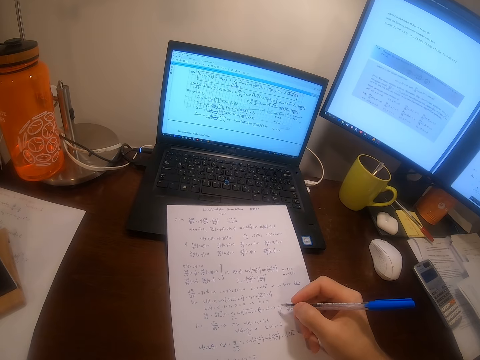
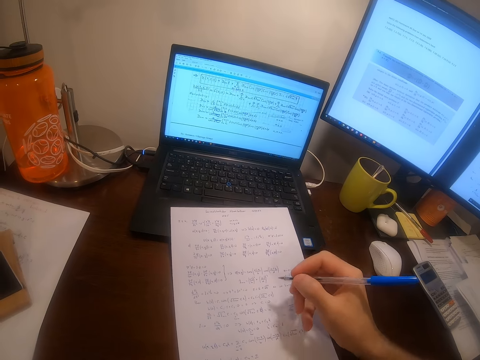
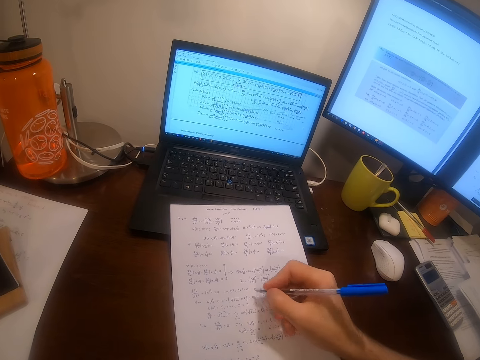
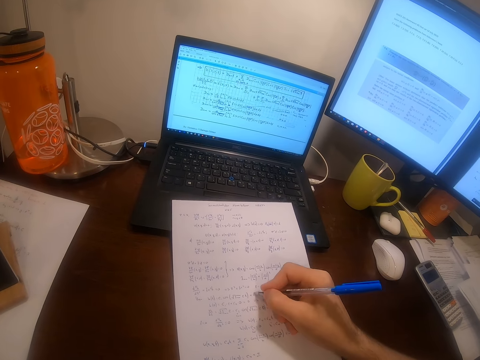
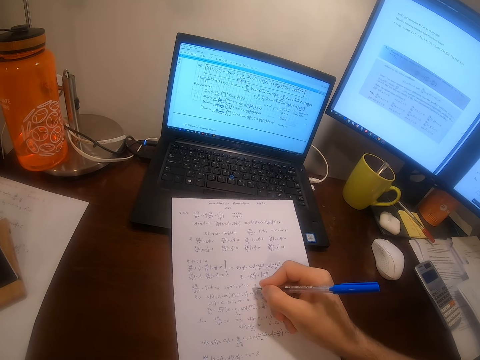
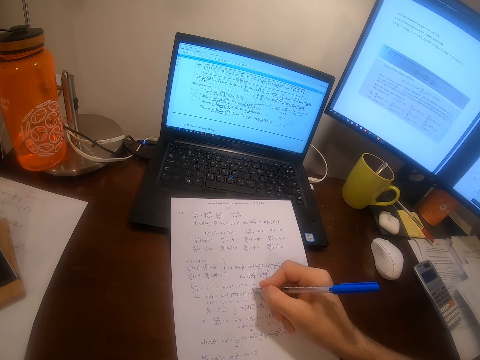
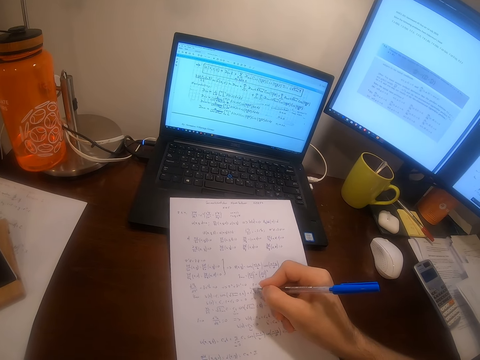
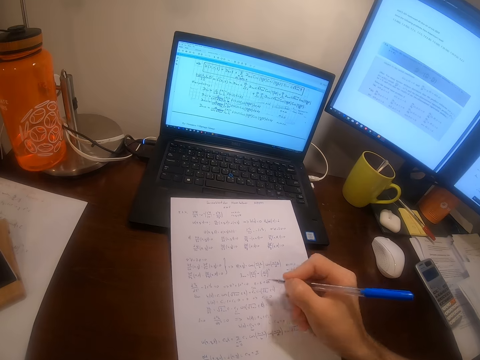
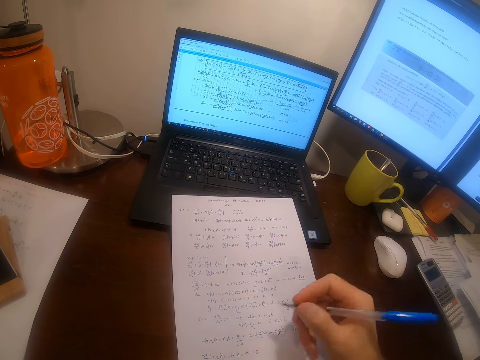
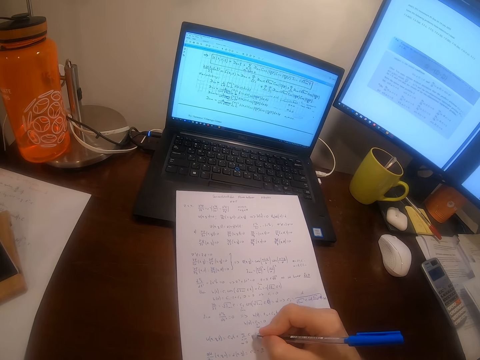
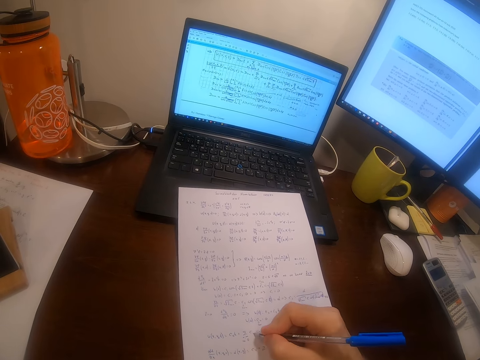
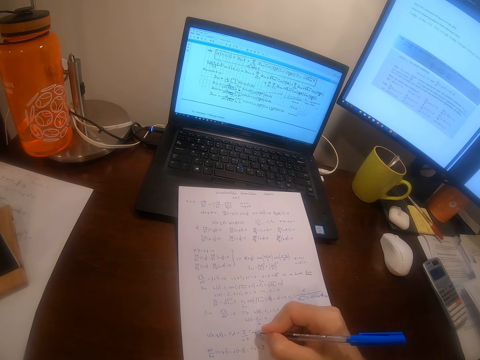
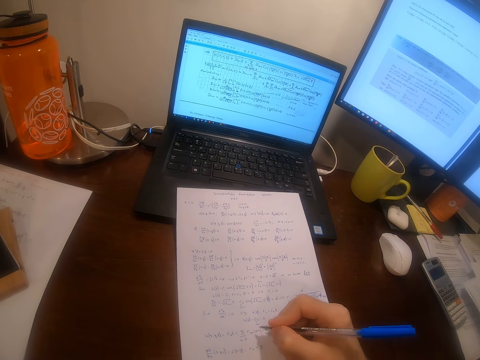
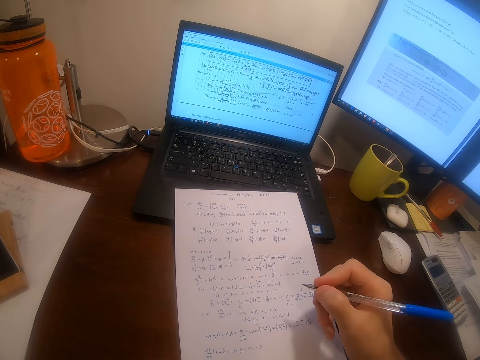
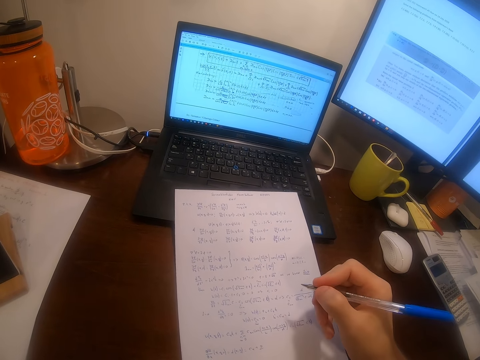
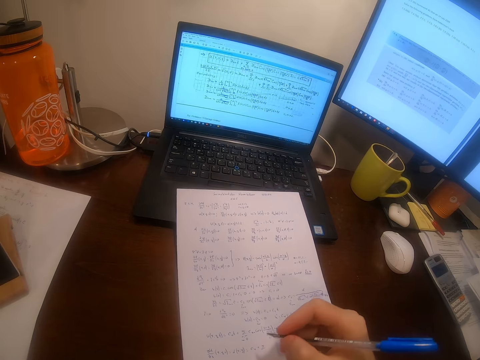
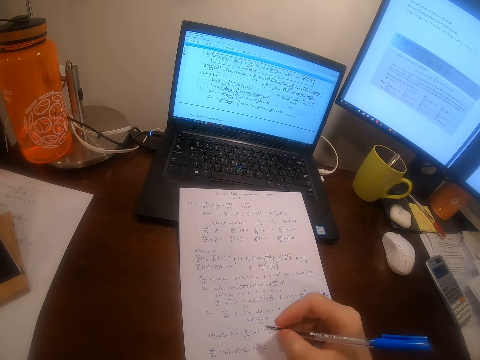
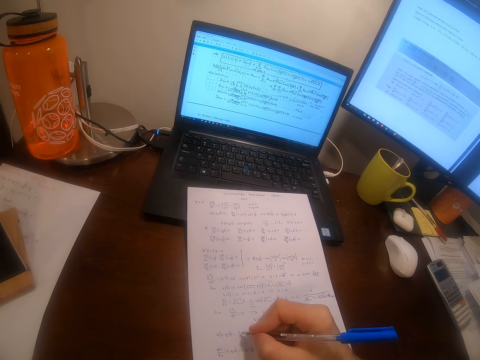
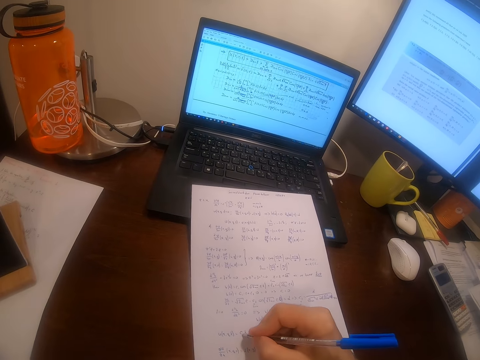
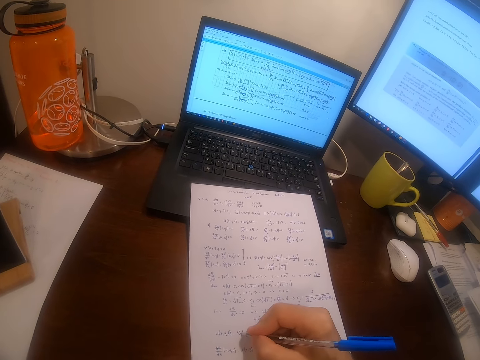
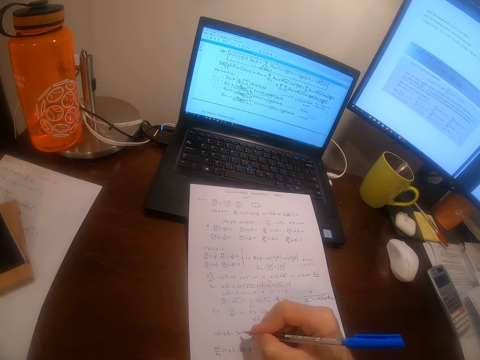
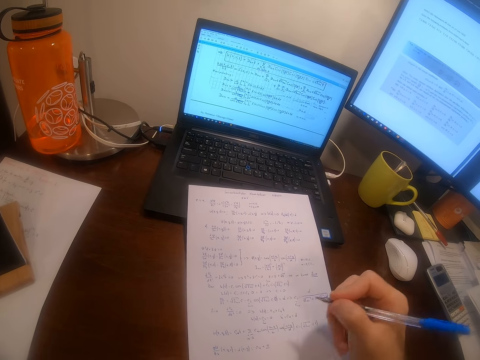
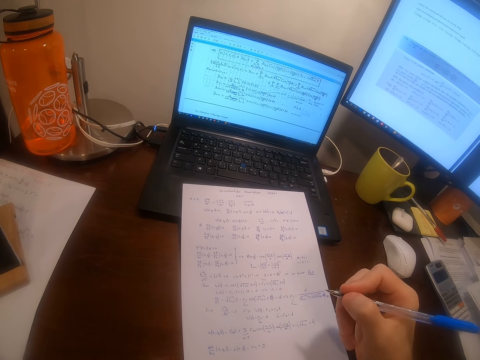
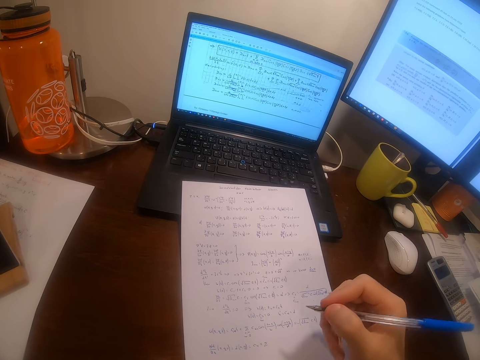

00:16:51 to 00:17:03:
The camera wearer writes on the piece of paper with the pen. They withdraw the hand from the paper. They return the hand to the paper. They write on the piece of paper with the pen. They withdraw the hand from the paper. They write on the piece of paper with the pen. They return the hand to the paper. They withdraw the hand from the paper.

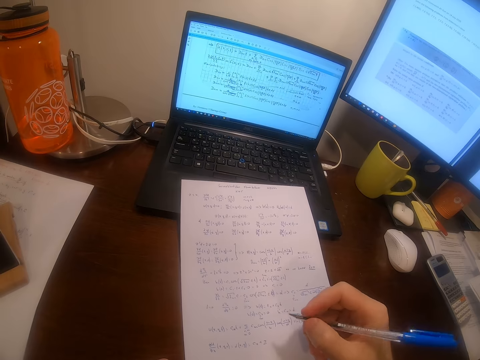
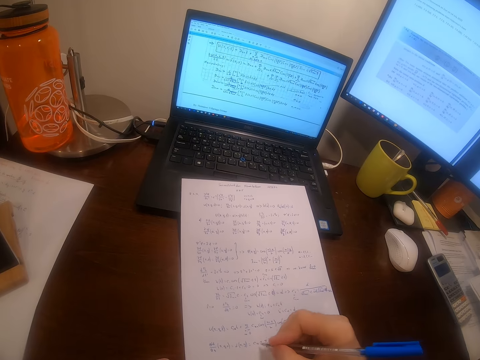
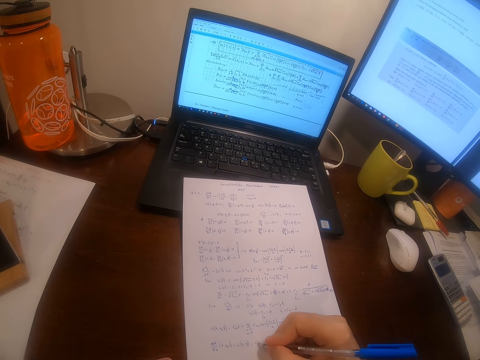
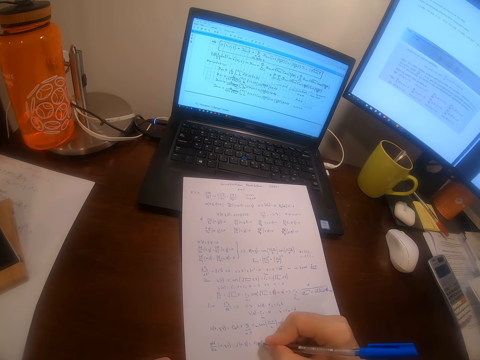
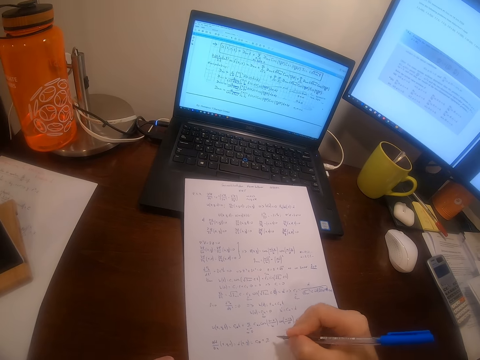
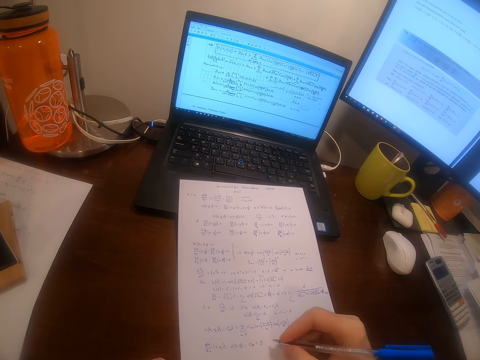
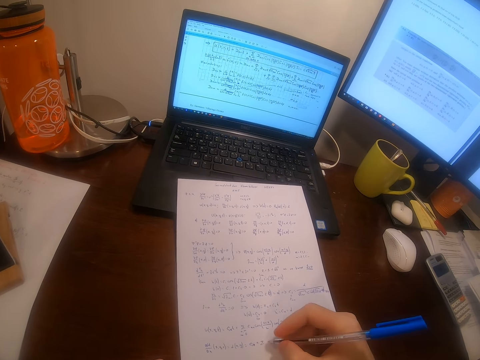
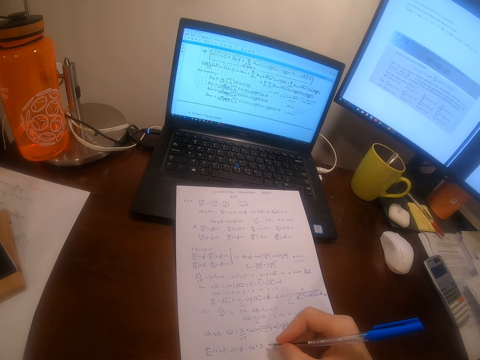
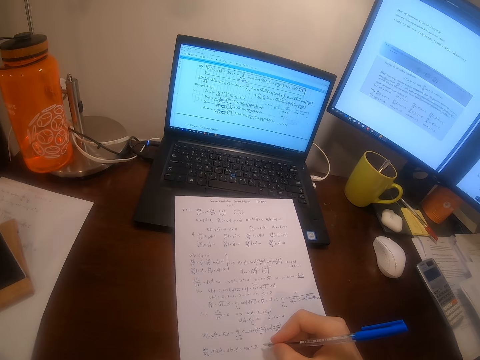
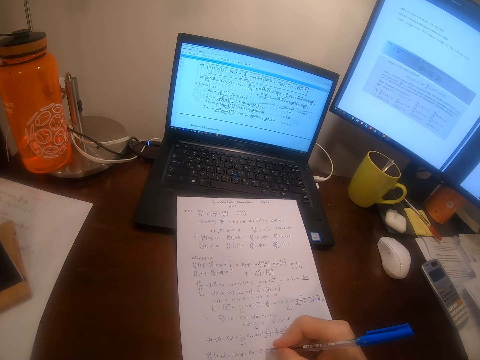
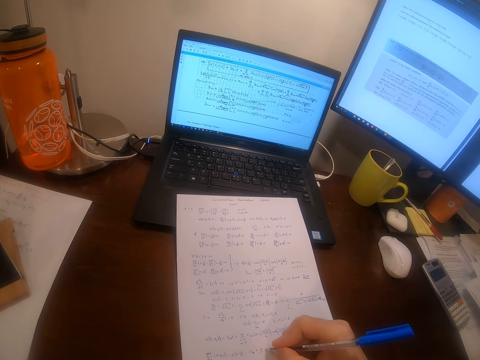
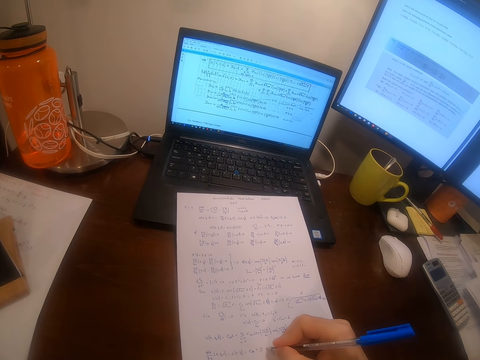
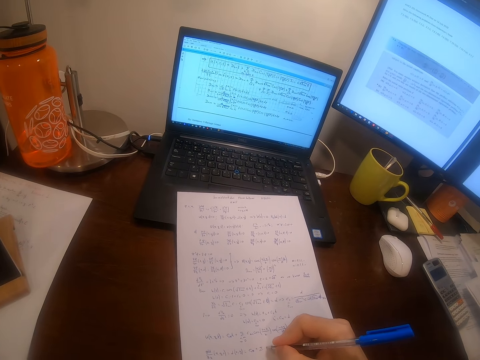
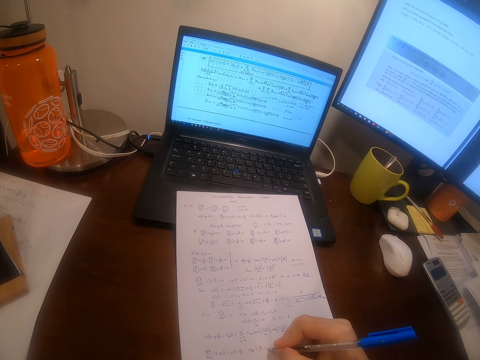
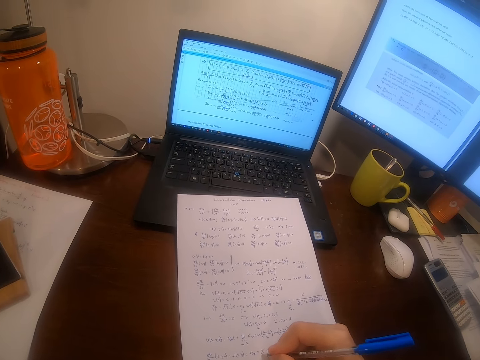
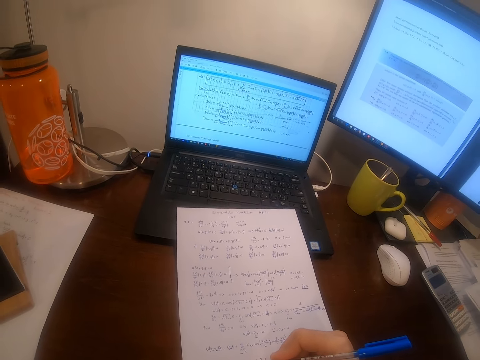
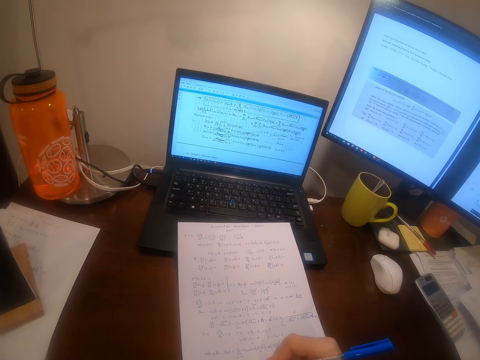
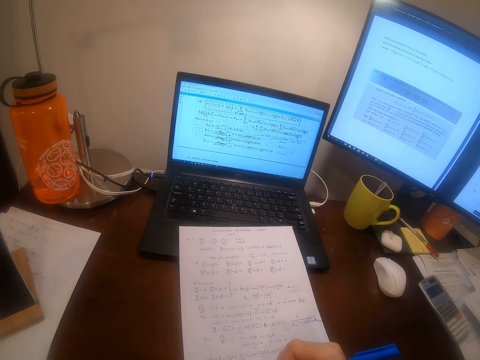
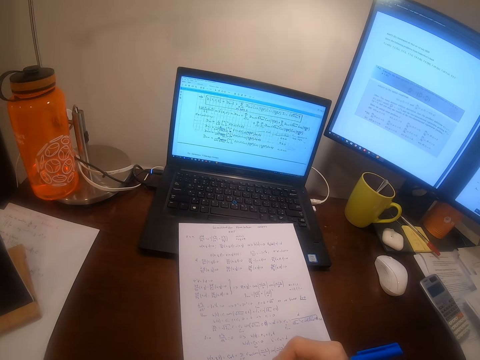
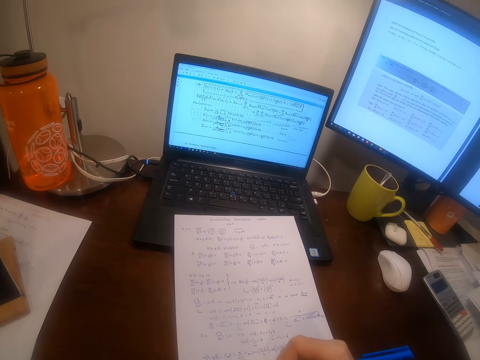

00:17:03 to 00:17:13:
The camera wearer returns the hand to the paper. They write on the piece of paper with the pen. They write on it again.

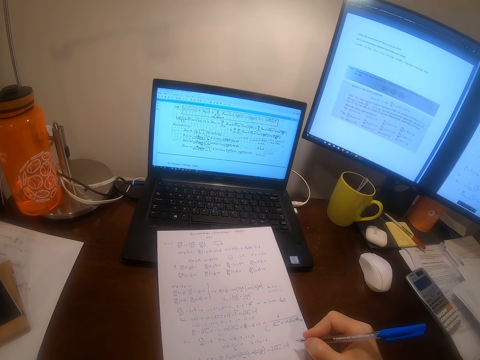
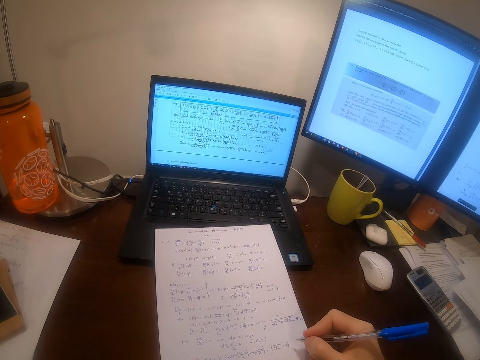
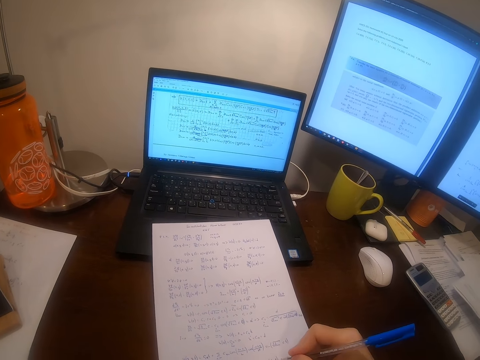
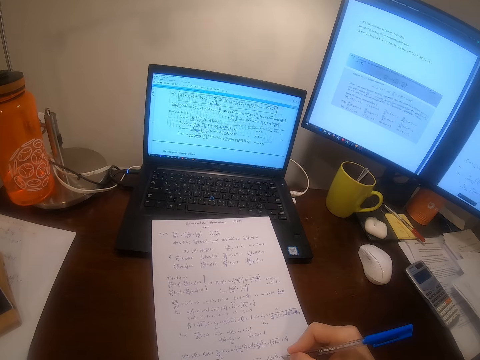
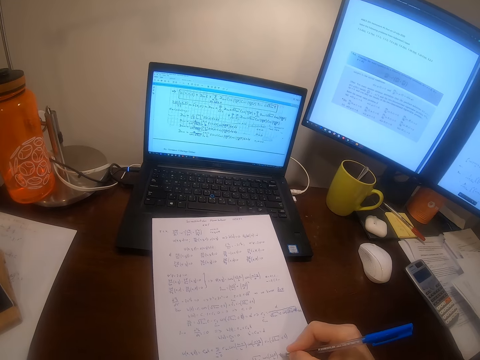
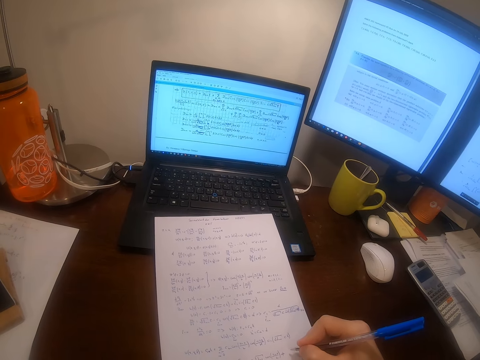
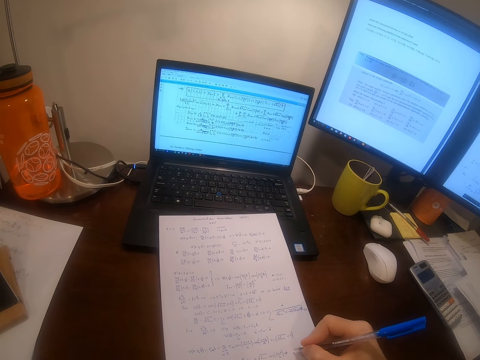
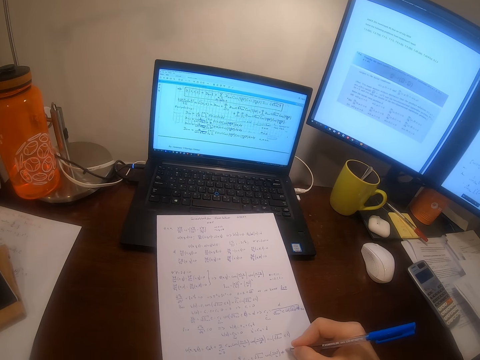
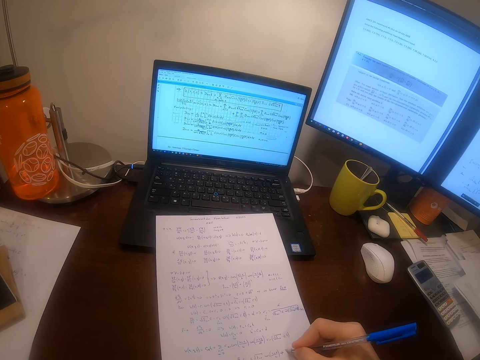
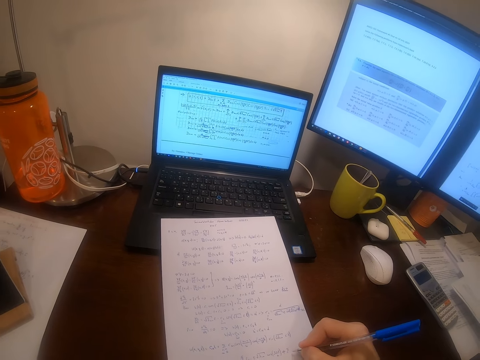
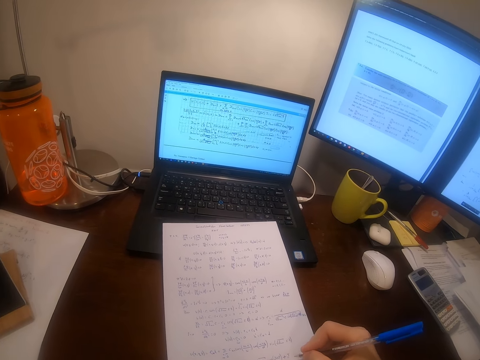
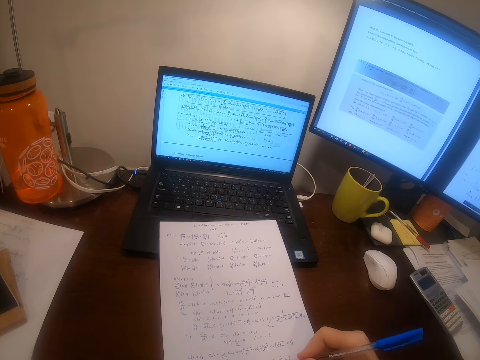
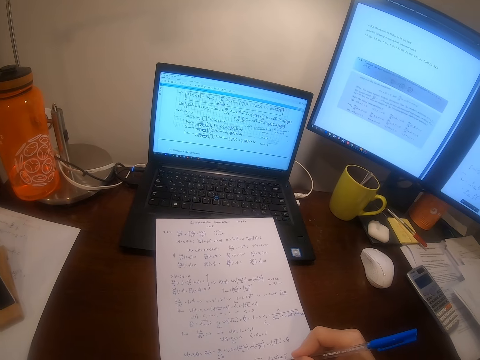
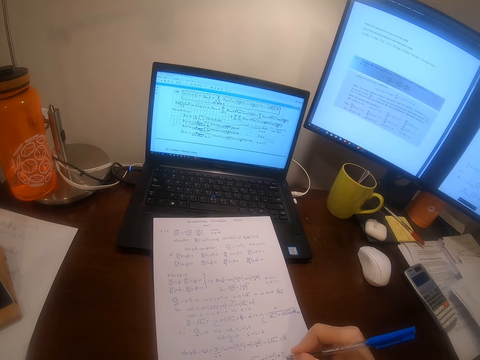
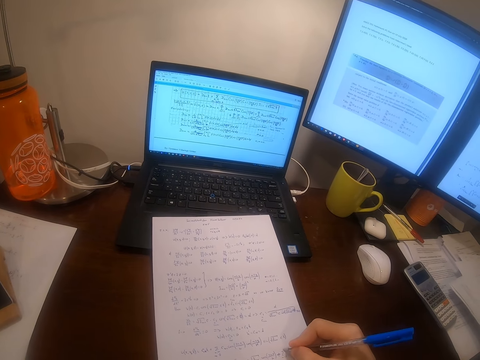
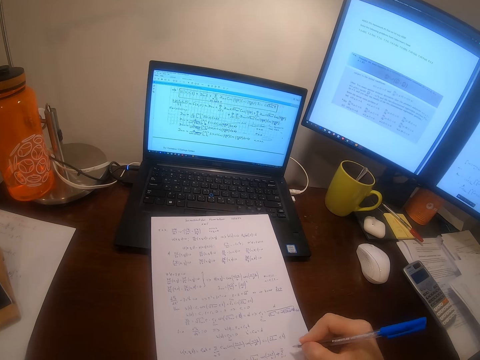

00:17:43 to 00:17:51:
The camera wearer writes on the piece of paper with the pen.
